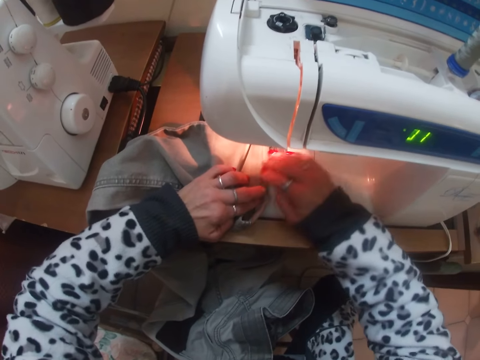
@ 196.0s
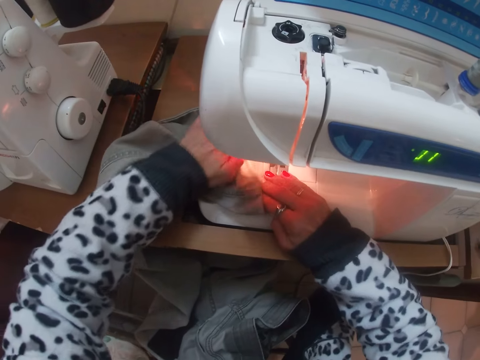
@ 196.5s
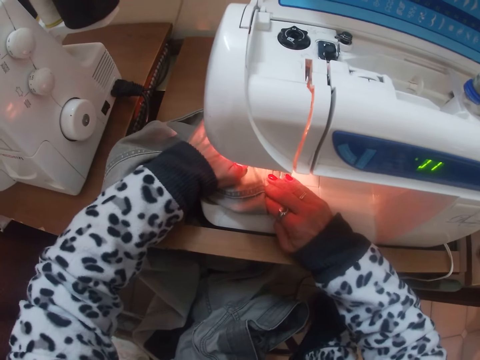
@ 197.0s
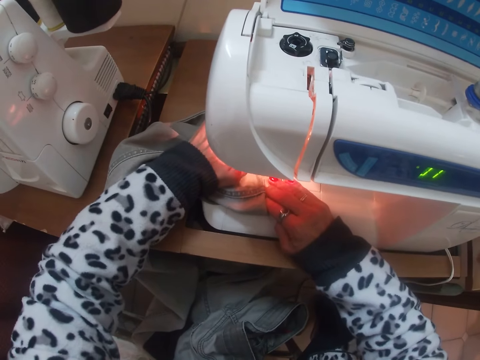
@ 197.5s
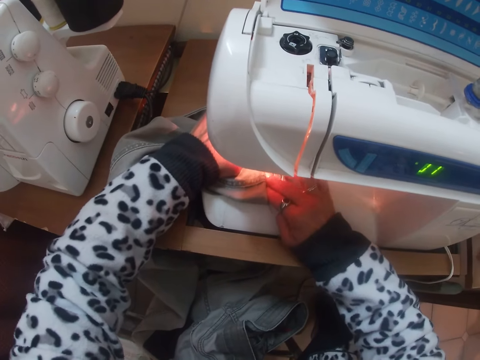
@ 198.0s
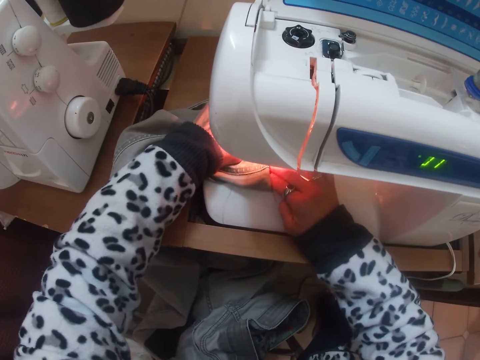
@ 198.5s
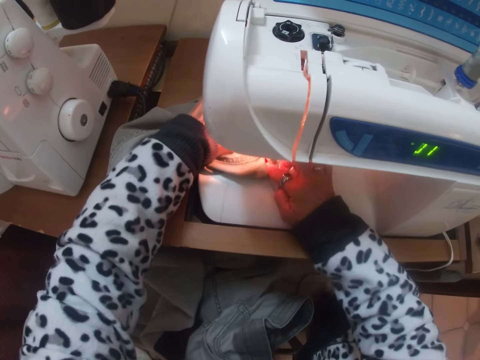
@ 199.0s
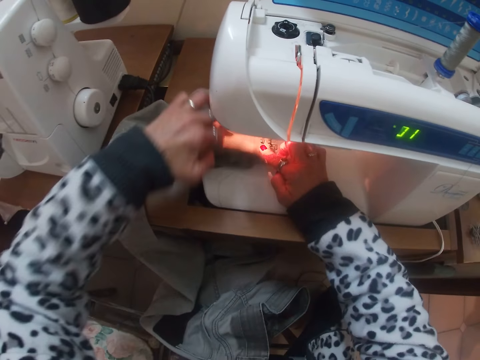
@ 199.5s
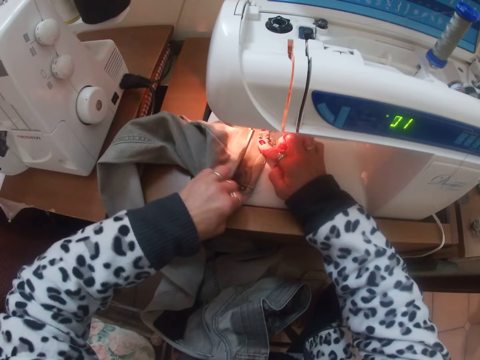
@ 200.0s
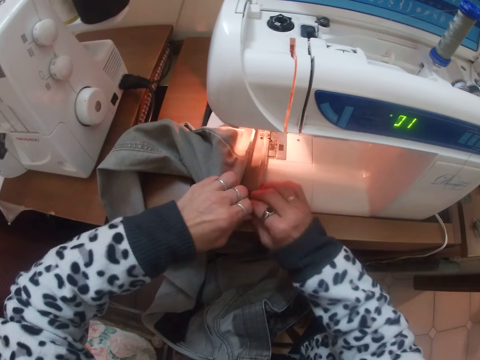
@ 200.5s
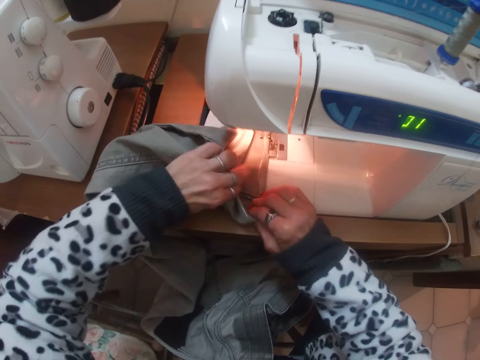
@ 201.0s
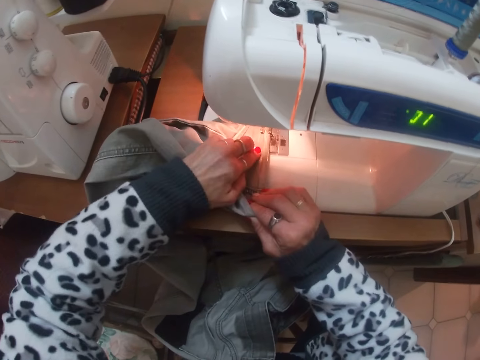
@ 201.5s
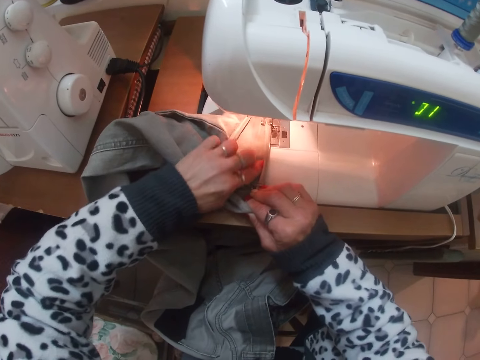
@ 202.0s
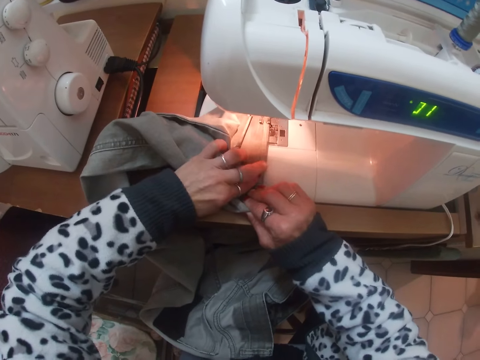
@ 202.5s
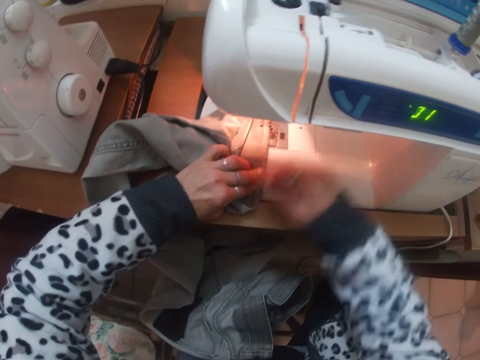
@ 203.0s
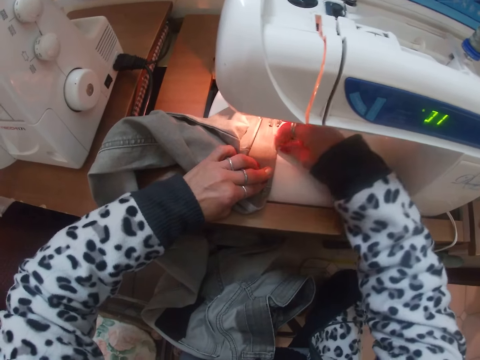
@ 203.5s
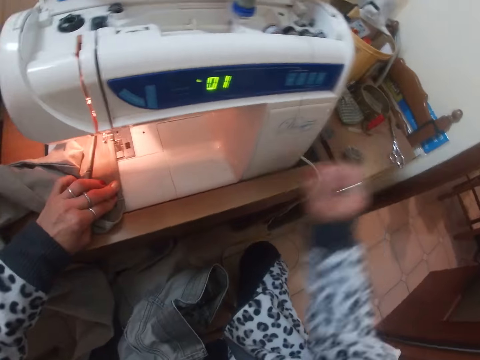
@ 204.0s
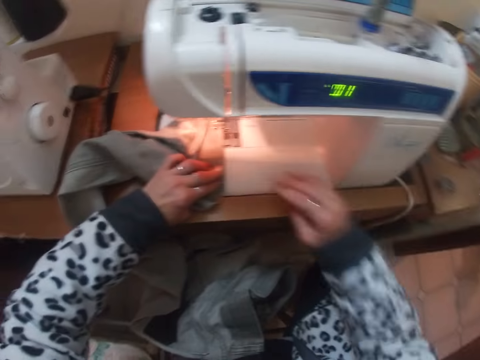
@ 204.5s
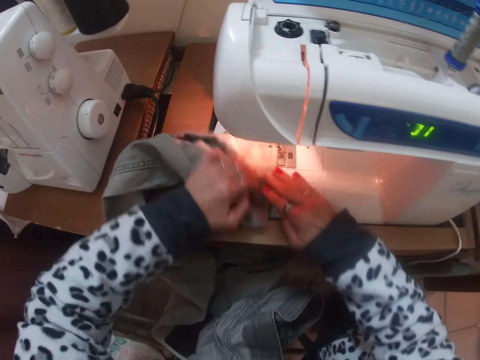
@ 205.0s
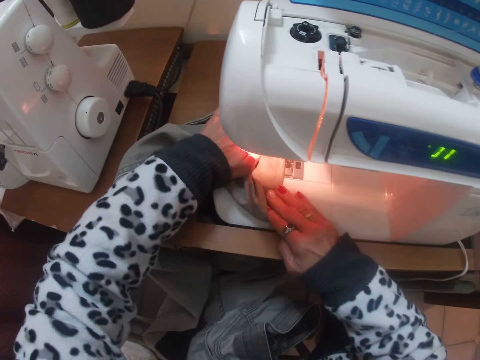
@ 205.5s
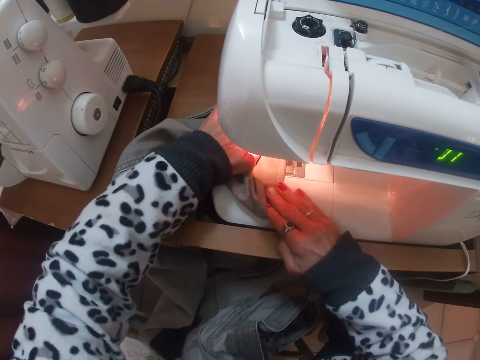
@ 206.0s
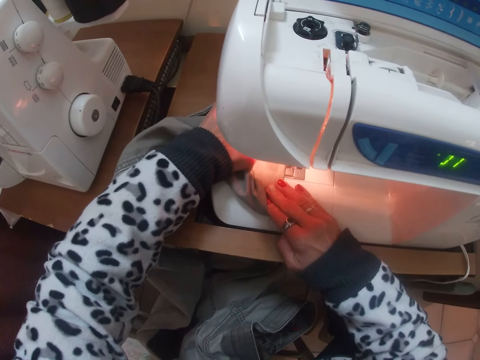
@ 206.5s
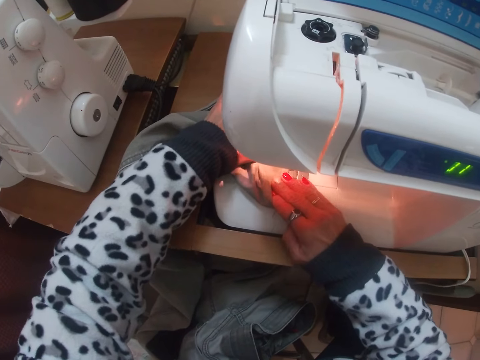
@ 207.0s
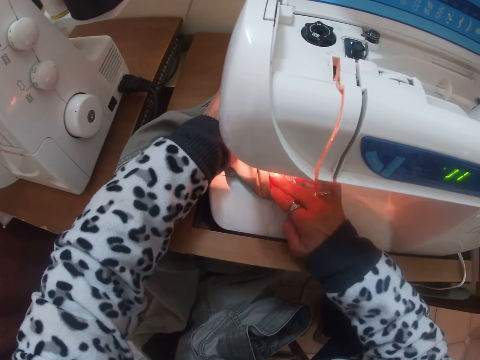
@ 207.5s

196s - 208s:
The camera wearer sews a trouser or jean on the sewing machine. They adjust the trouser on the sewing machine. They remove a pin from the trouser. They put the pin from the jeans on the table. They sew the trouser on the sewing machine.

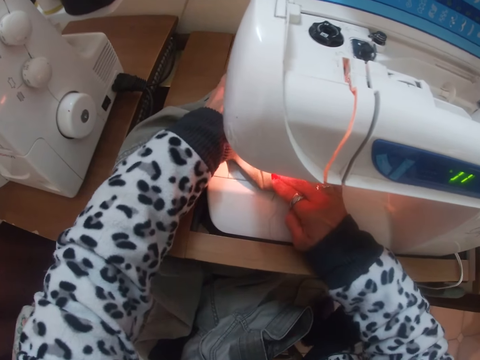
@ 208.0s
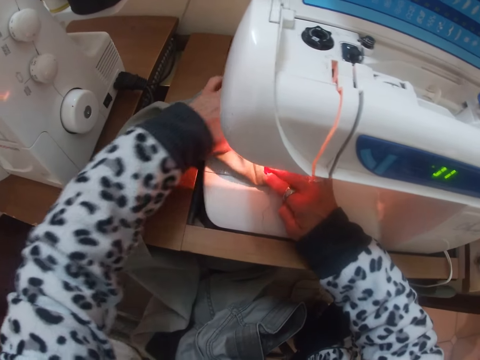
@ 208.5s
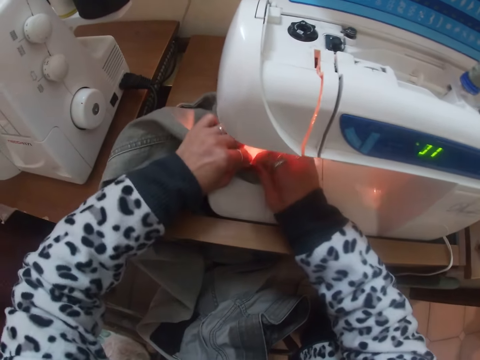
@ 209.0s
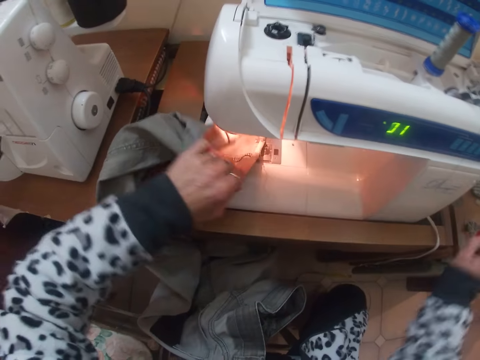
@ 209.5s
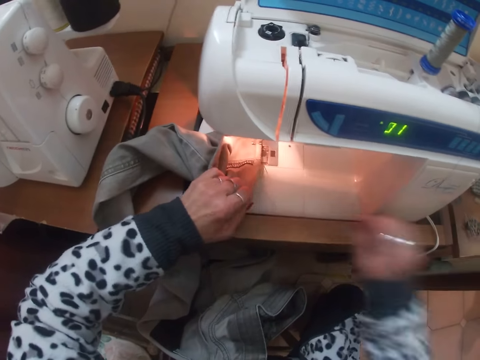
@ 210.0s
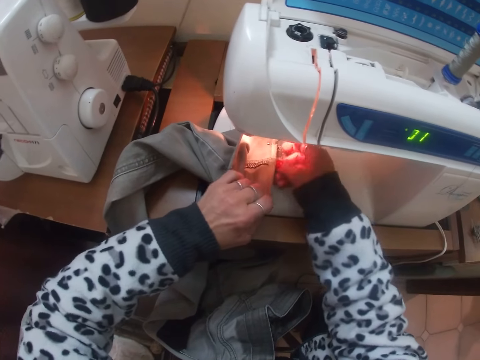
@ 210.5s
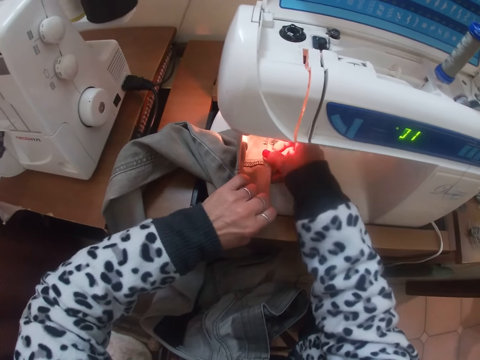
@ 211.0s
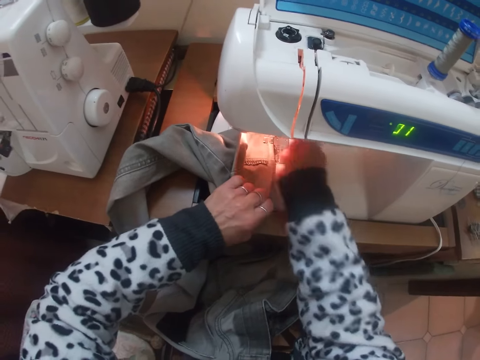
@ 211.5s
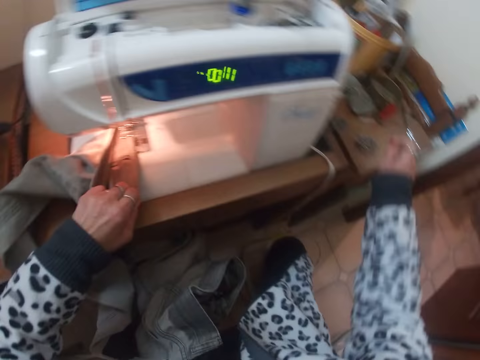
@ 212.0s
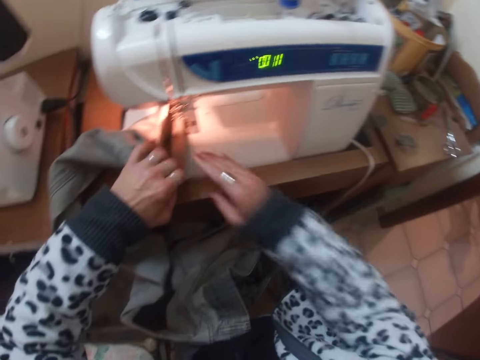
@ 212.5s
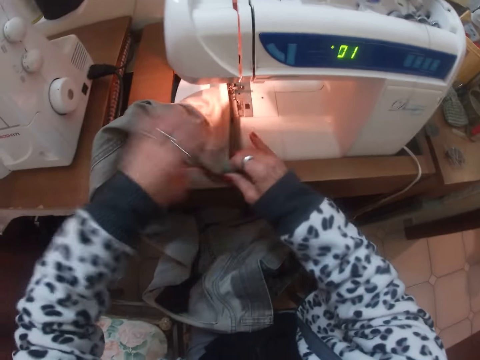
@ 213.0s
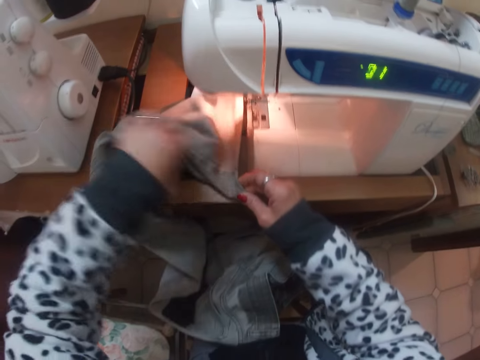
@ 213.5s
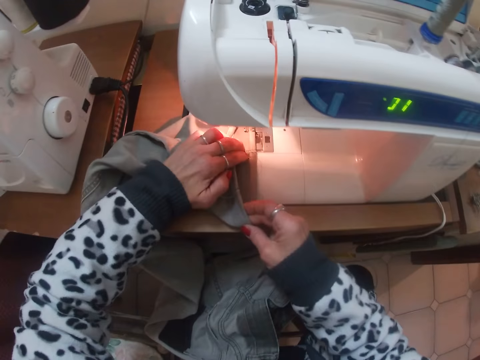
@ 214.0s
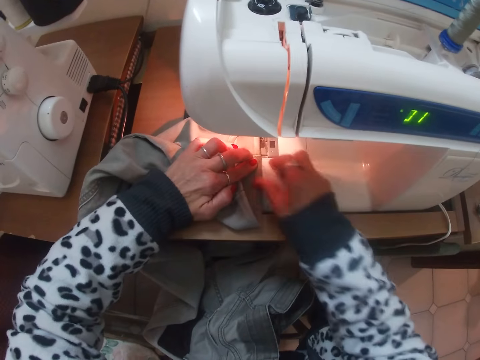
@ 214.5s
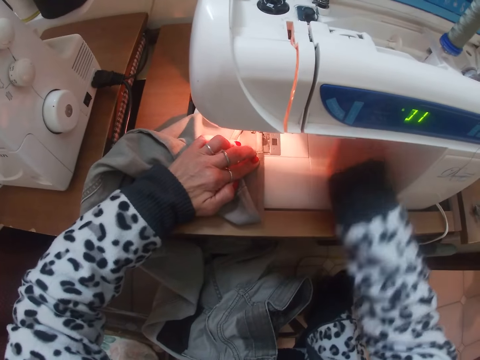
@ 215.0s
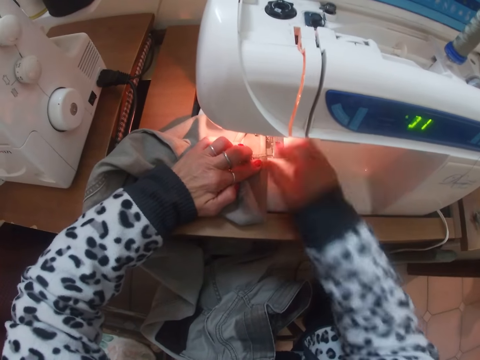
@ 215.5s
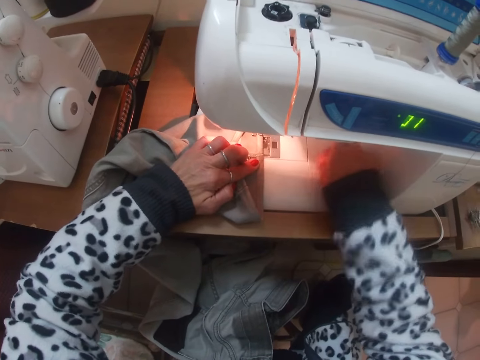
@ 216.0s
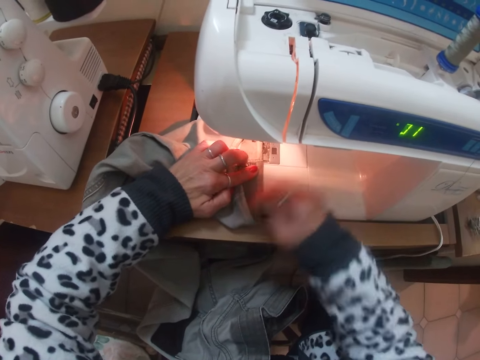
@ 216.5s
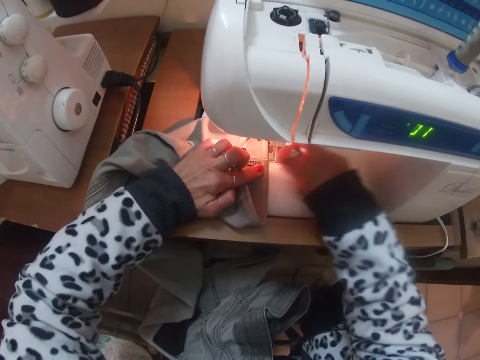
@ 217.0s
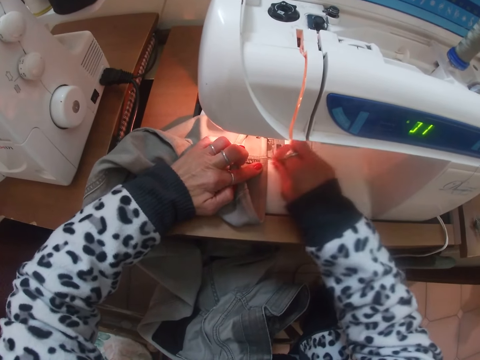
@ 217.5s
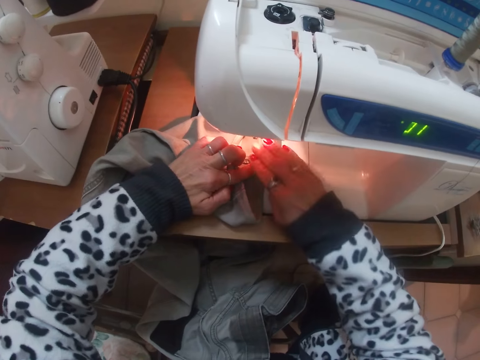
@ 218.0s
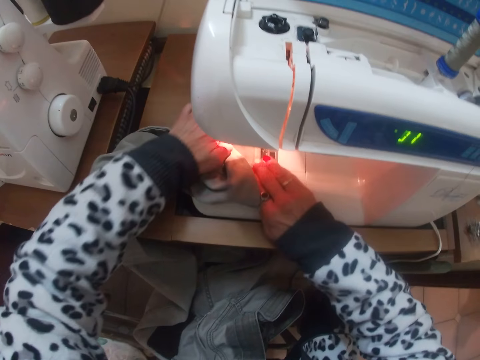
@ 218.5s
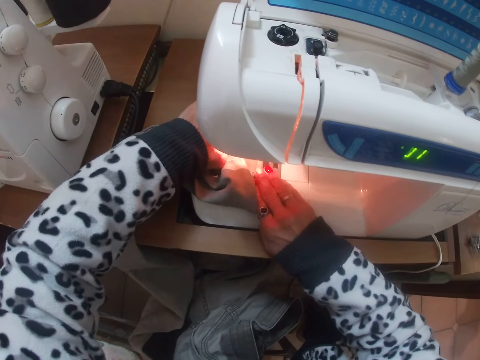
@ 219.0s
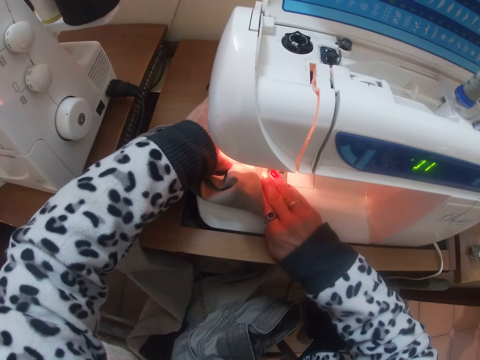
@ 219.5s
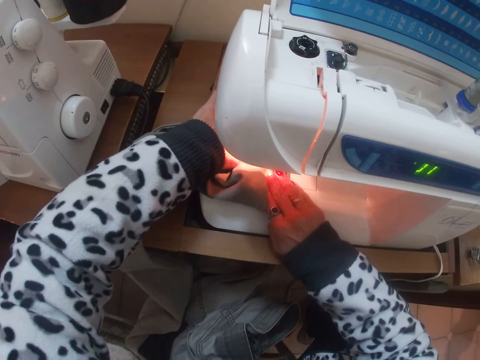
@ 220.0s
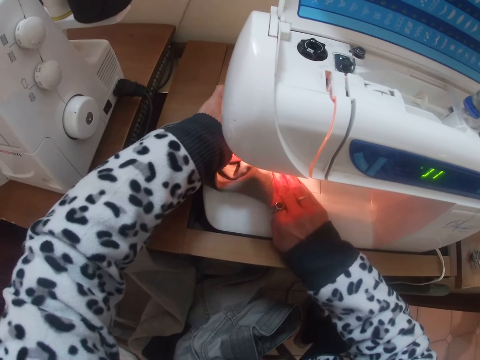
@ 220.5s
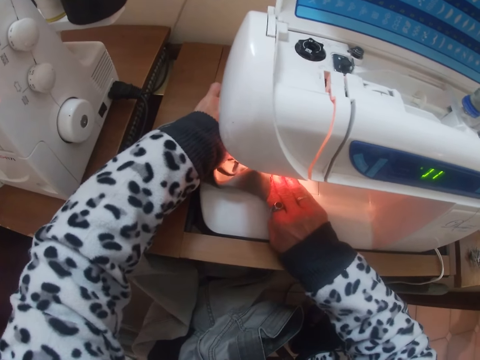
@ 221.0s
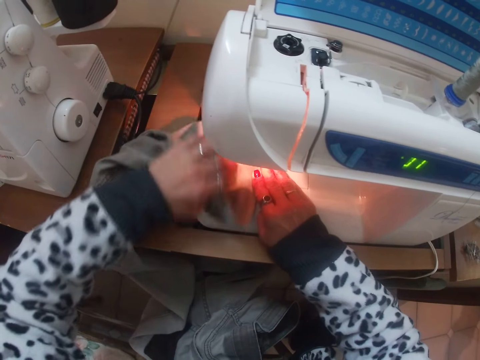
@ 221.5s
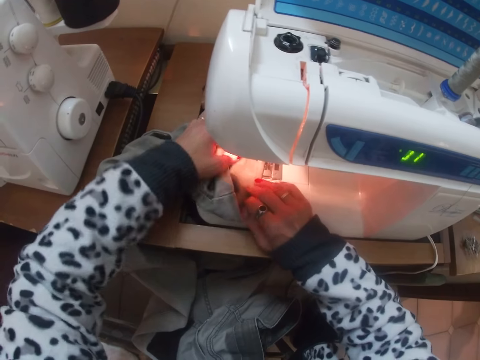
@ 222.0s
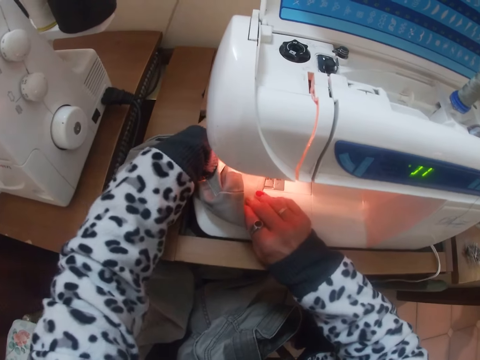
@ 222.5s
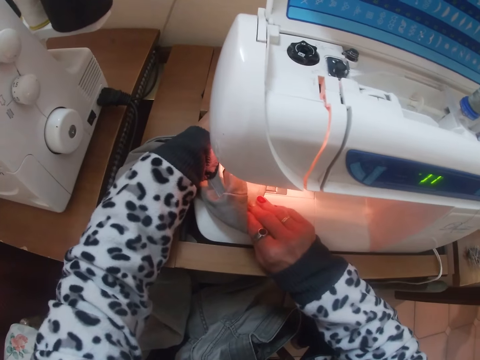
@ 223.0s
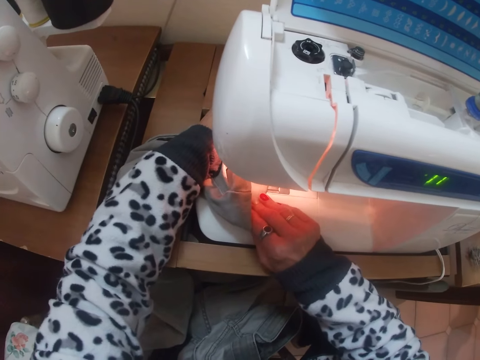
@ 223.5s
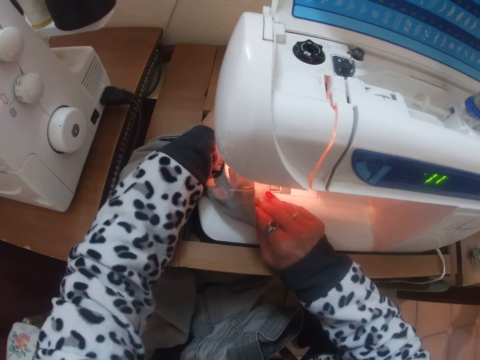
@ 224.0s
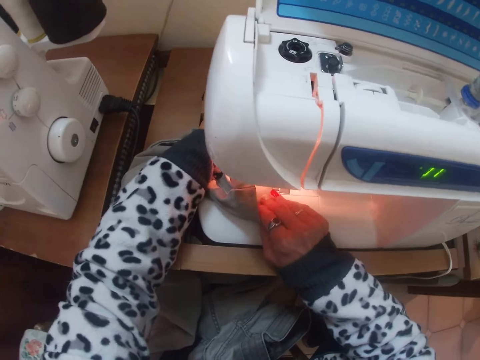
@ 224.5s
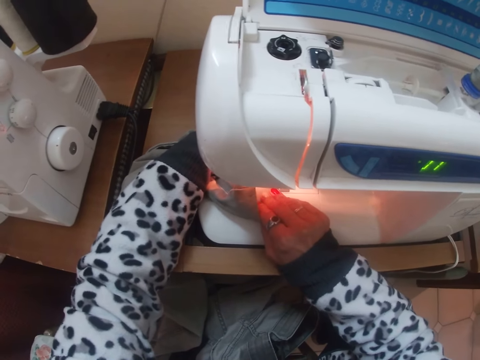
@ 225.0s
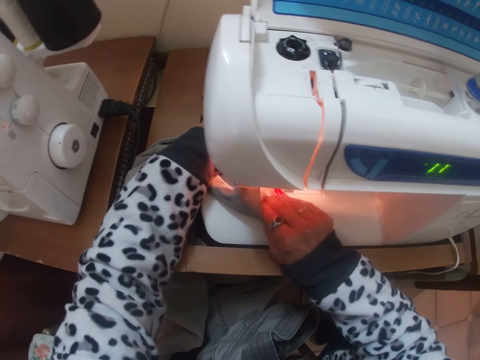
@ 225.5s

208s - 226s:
The camera wearer removes a pin from the trouser or jeans. They put the pins from the jeans on the table. They remove a pin from the trouser and put the pin on the table. They fold in the hem of the jeans. They adjust the trouser on the sewing machine. They stretch a thread on the trouser. They sew the trouser on the sewing machine. They adjust the trouser on the sewing machine. They sew the trouser on the sewing machine.
